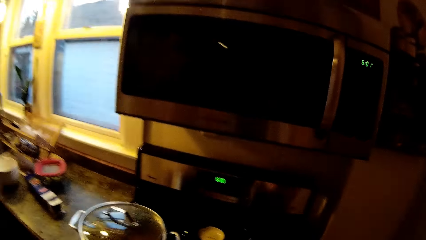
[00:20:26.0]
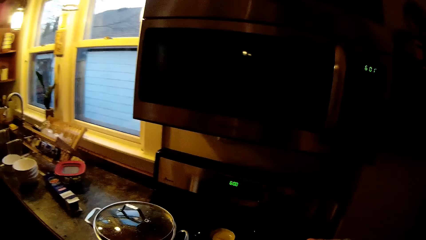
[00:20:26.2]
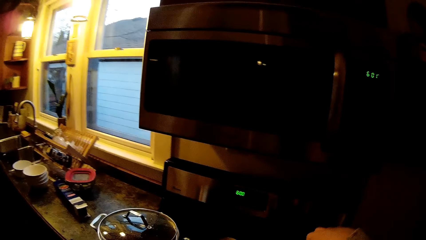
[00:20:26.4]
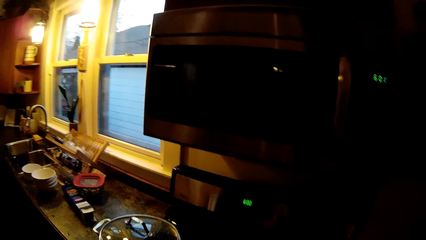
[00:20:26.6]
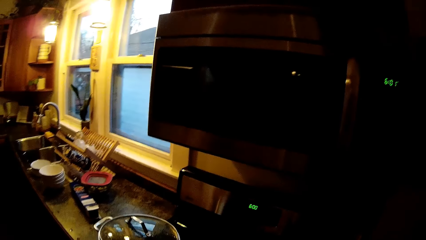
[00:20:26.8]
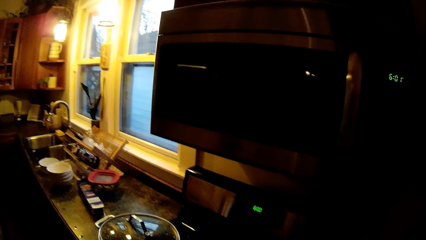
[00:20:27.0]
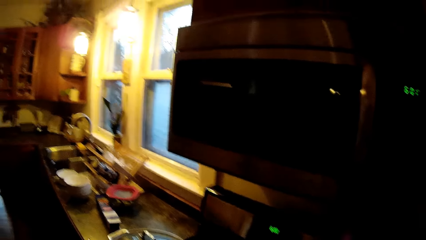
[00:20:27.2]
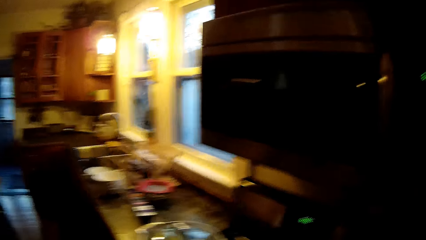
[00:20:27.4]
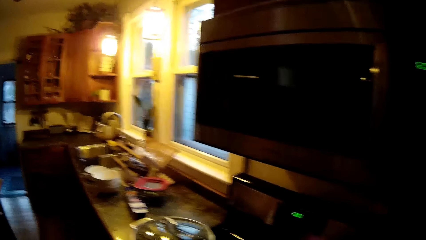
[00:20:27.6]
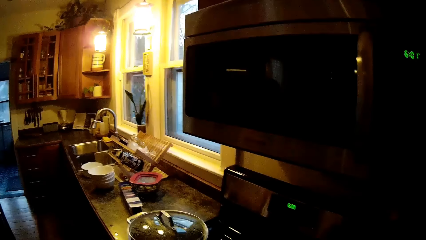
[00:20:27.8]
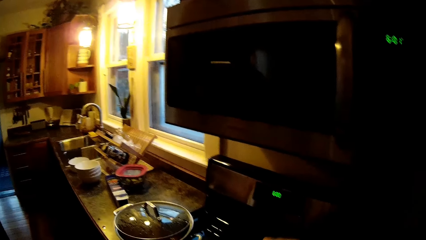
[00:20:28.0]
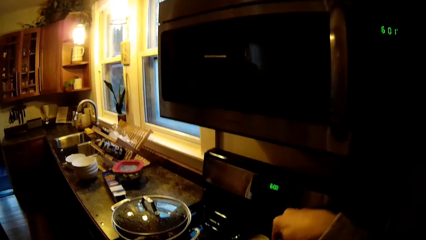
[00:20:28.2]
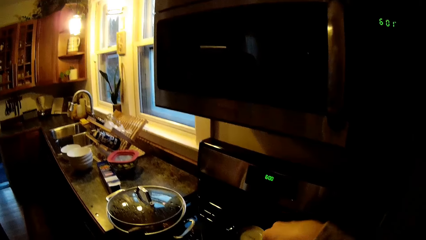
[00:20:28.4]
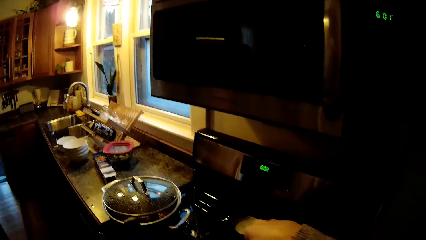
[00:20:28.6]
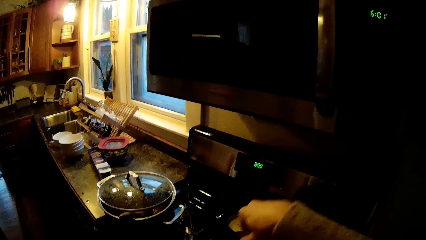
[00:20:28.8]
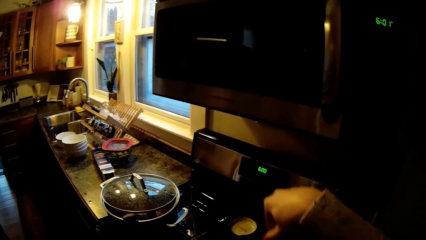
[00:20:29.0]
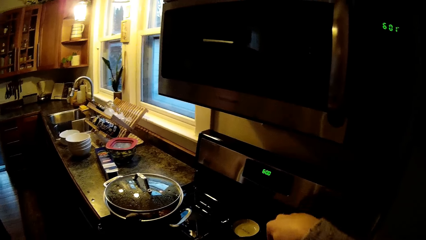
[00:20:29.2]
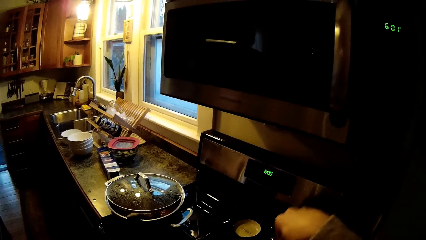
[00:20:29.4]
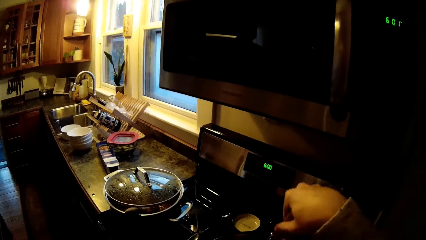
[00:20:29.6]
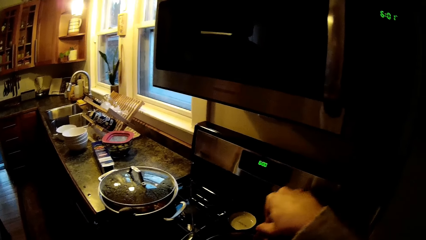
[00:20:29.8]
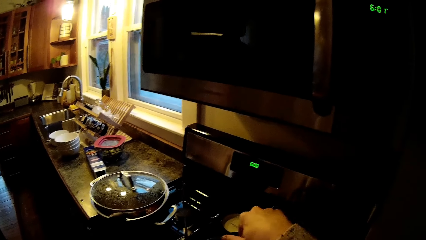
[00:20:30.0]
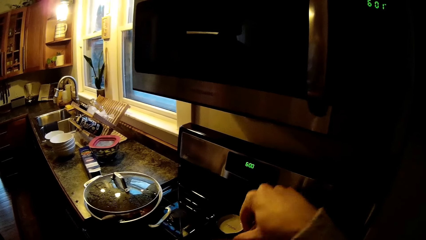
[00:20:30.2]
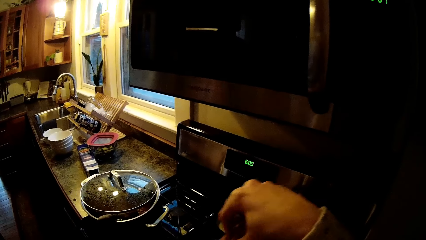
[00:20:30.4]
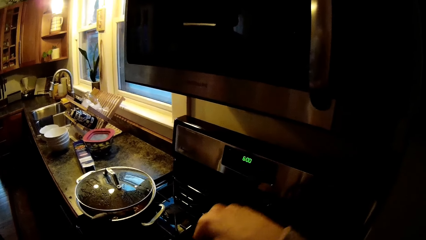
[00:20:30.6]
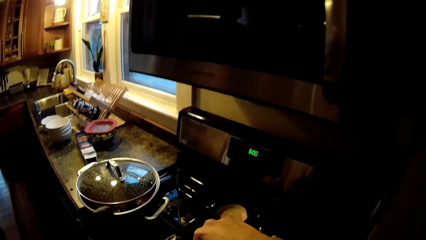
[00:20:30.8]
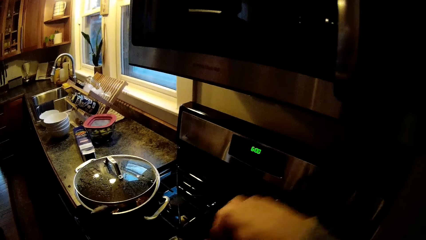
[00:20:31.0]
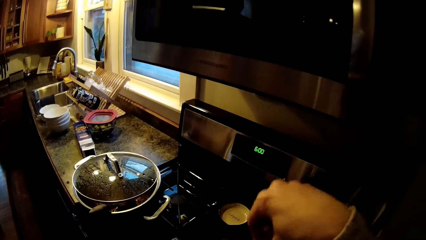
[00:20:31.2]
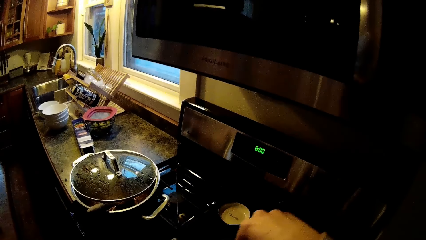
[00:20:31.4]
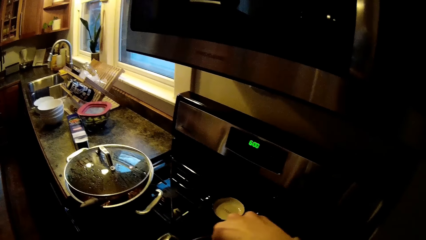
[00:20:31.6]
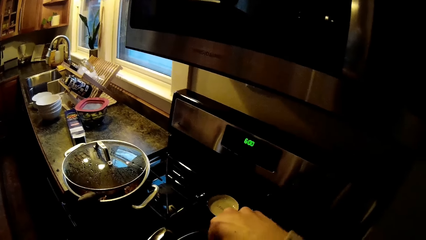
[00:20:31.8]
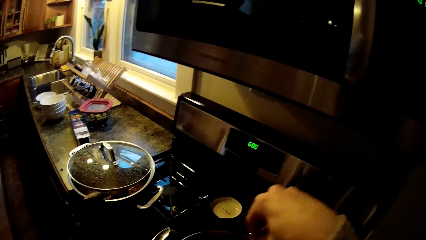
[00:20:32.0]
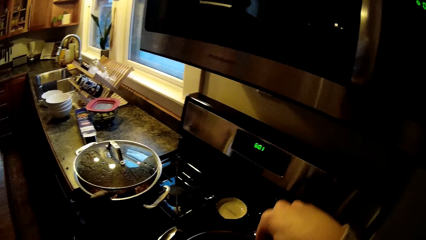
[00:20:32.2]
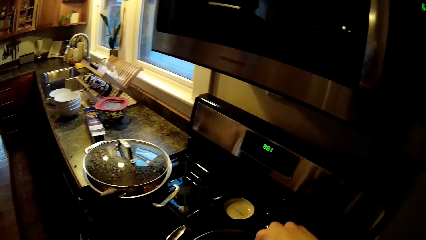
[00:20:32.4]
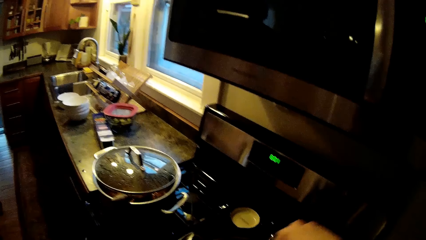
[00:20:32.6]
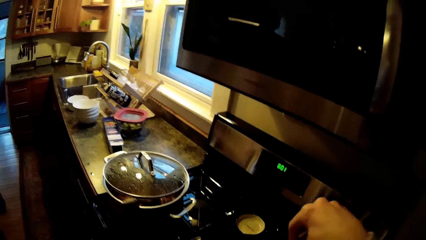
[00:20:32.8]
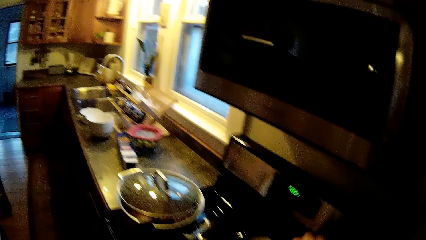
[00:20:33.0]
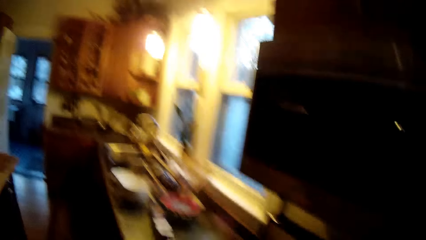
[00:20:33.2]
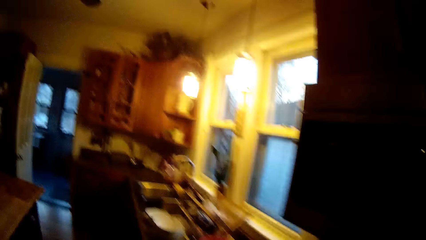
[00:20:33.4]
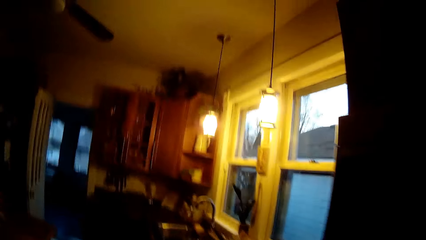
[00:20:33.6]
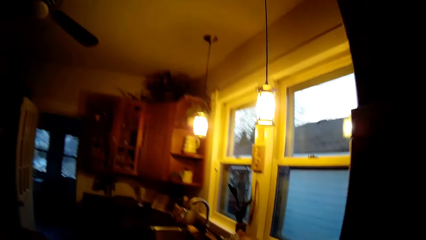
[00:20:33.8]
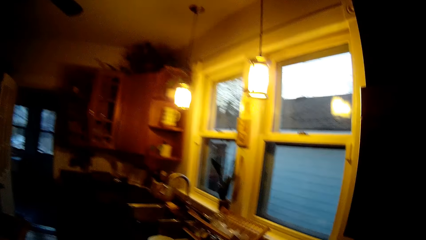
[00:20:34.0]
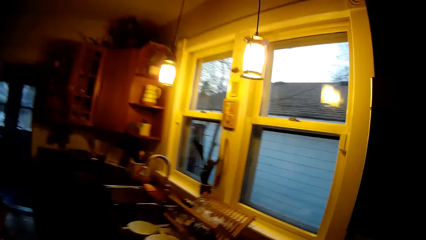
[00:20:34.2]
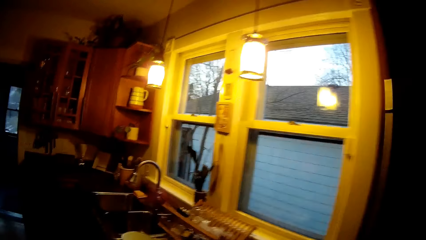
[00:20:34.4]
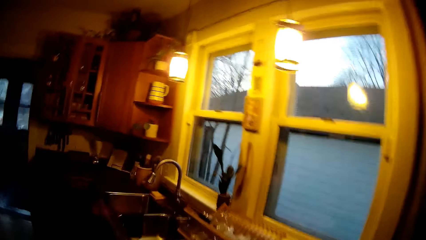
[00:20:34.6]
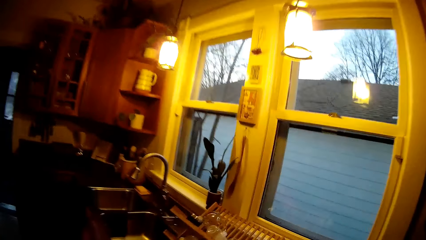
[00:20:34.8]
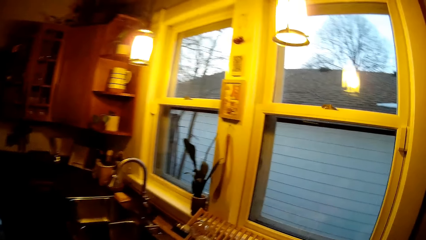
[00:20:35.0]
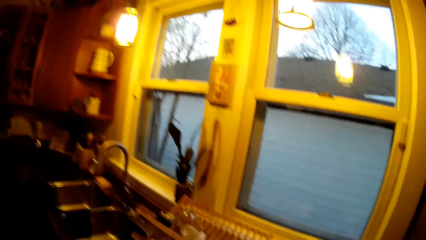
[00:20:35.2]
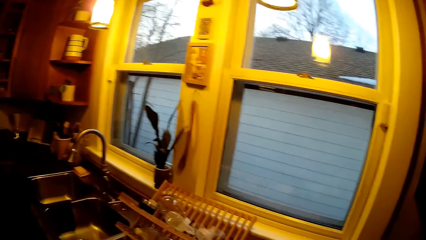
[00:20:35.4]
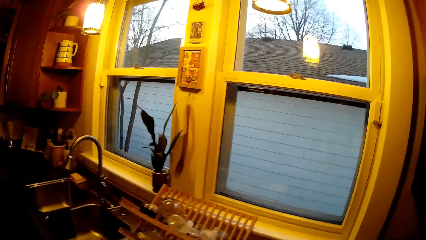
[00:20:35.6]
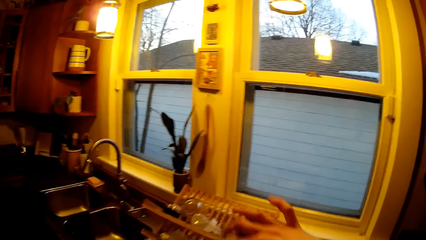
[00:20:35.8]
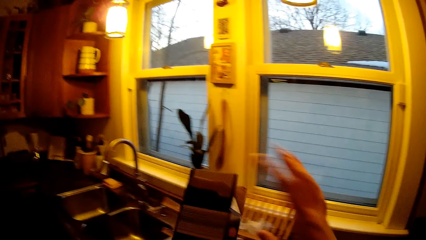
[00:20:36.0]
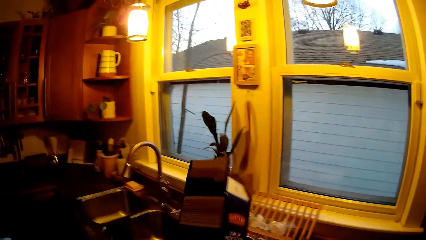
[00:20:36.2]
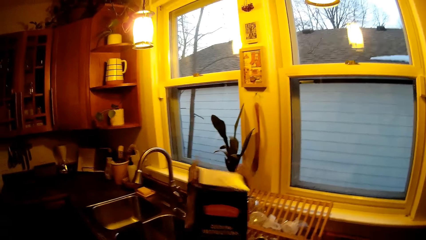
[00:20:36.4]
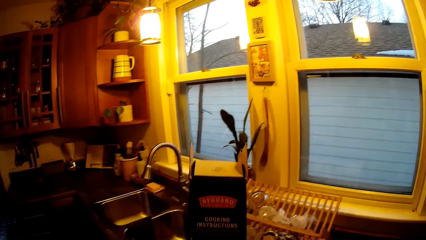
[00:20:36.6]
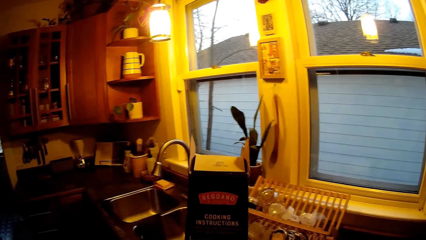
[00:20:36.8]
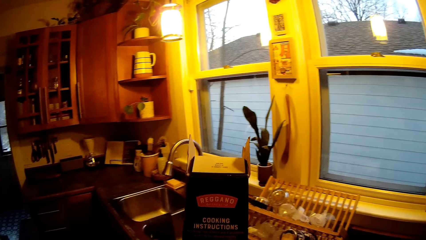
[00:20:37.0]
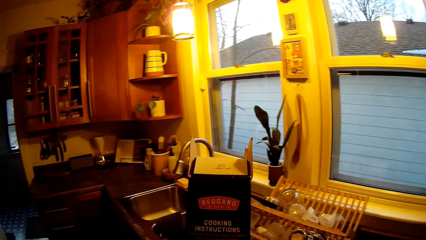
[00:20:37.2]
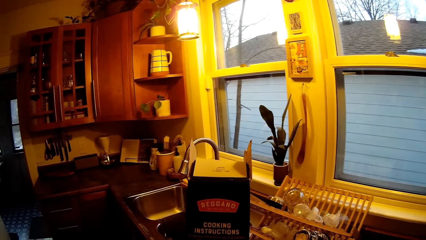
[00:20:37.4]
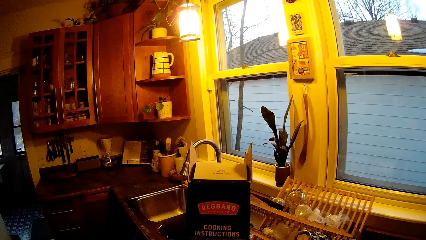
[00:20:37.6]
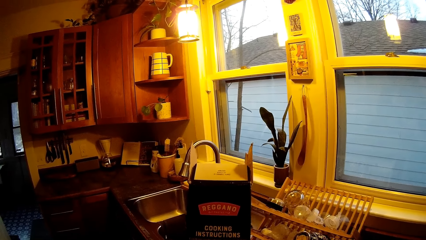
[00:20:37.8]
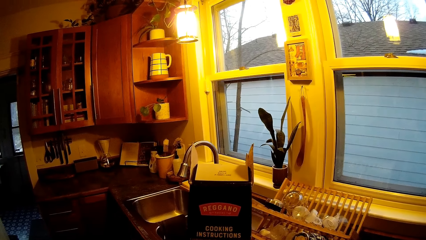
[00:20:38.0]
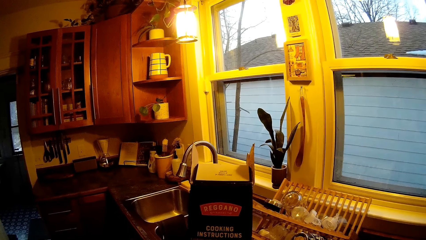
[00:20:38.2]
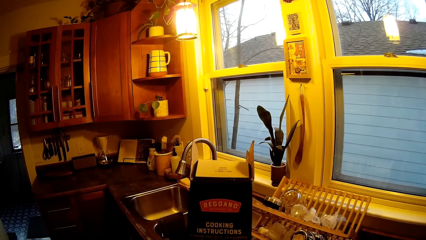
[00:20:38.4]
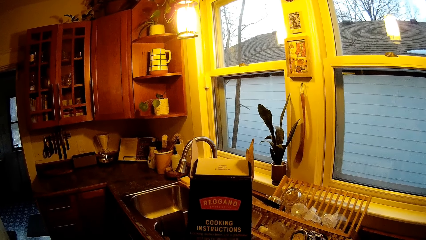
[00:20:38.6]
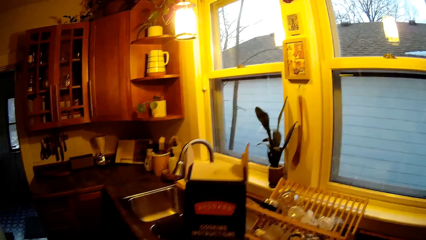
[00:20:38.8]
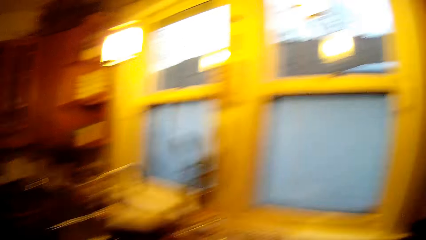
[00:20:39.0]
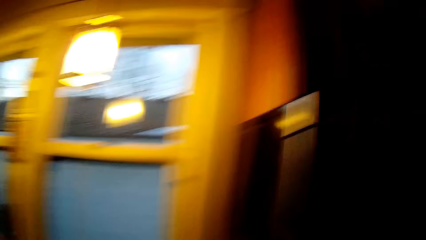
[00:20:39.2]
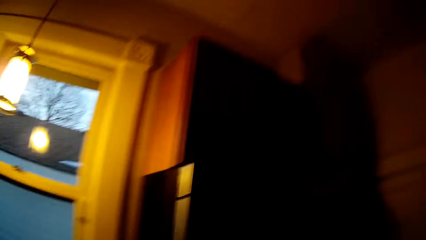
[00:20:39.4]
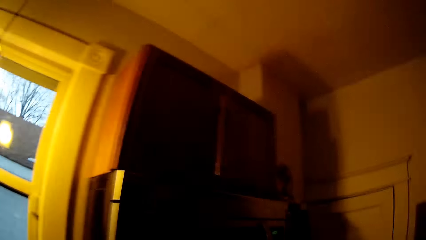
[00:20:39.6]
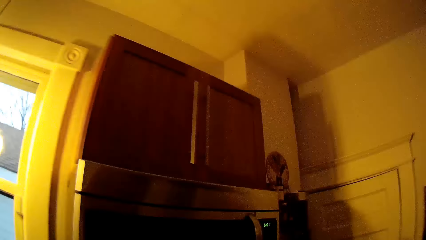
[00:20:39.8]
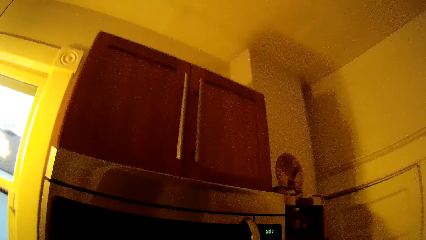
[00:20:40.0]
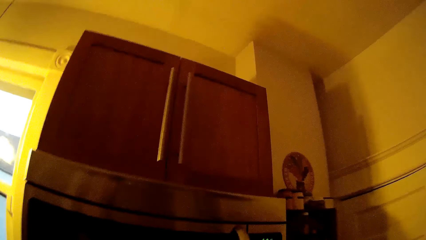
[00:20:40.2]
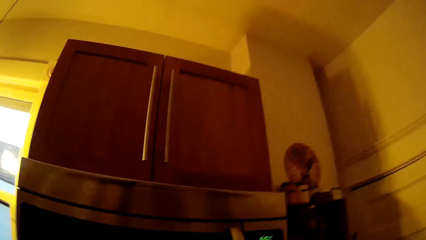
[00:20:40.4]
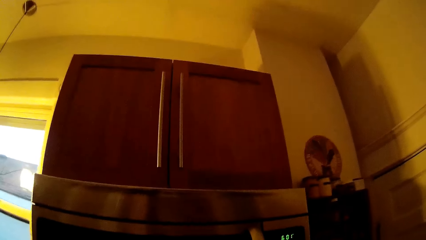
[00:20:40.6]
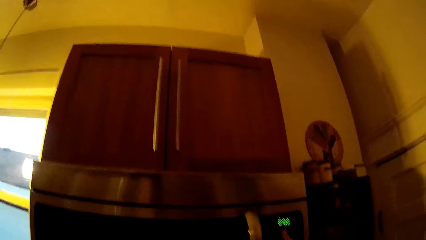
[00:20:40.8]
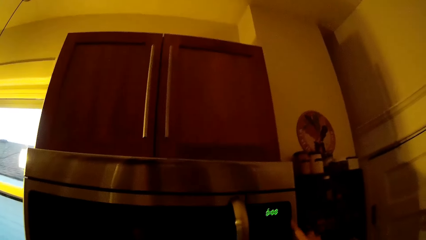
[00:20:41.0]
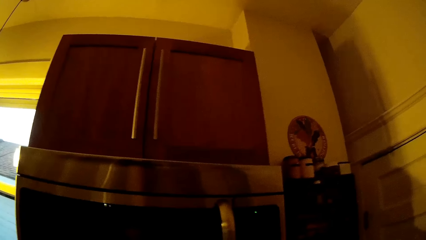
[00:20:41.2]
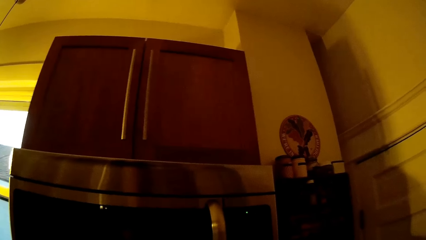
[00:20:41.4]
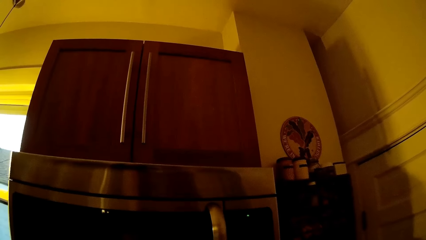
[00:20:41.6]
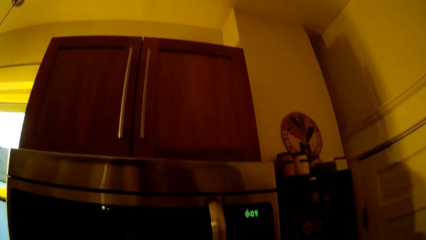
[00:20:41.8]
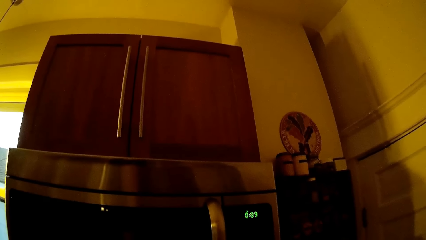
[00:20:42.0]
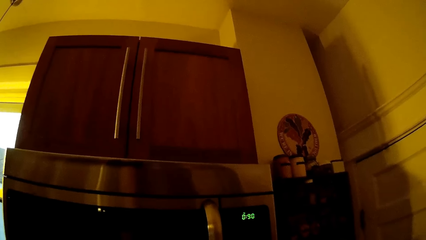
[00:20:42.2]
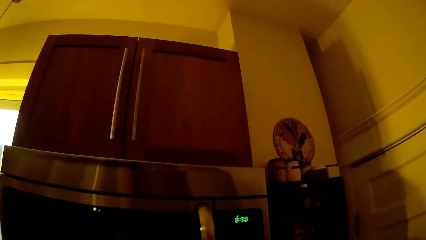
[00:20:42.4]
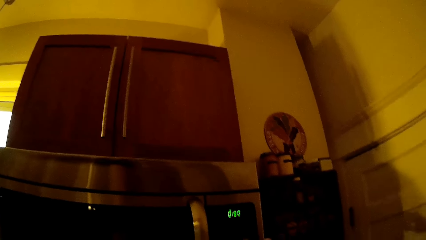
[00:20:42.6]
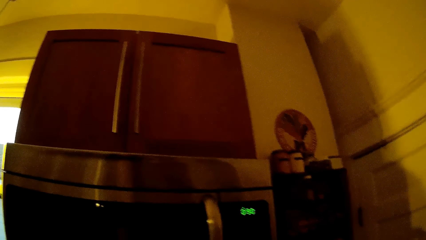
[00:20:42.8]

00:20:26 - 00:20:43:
The camera wearer stirs the spaghetti in the pot with a spoon in her right hand. She cooks the food. She walks around. She checks the spaghetti box. She turns on the microwave.
